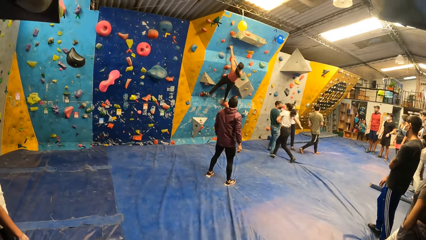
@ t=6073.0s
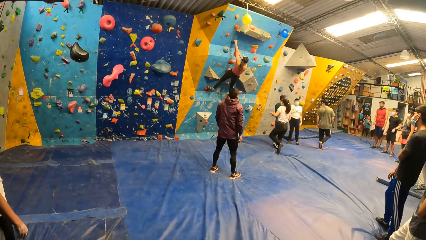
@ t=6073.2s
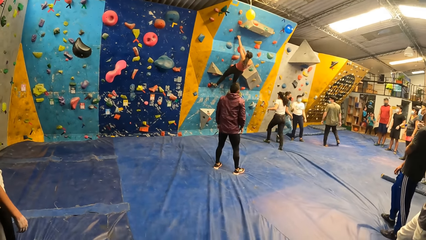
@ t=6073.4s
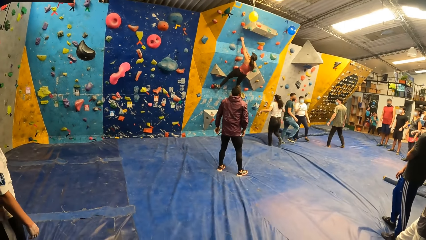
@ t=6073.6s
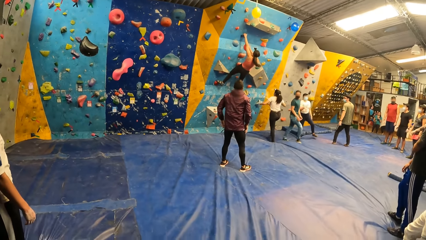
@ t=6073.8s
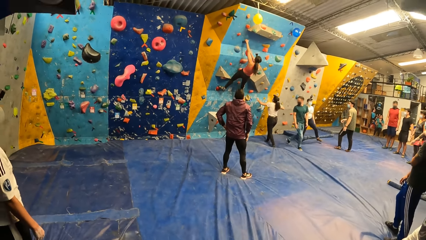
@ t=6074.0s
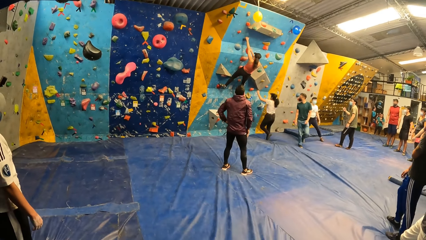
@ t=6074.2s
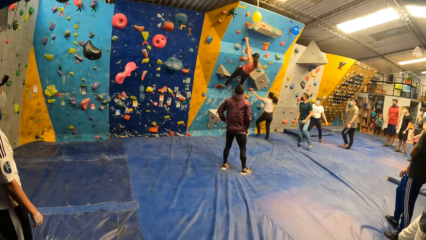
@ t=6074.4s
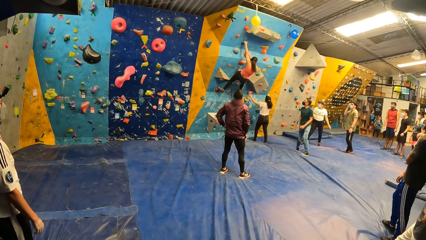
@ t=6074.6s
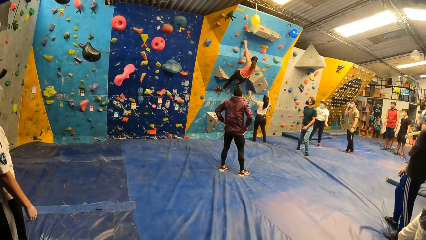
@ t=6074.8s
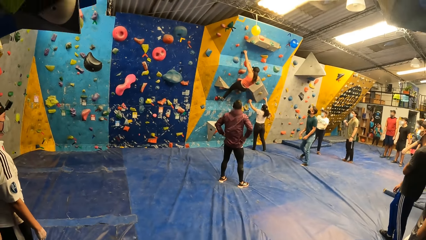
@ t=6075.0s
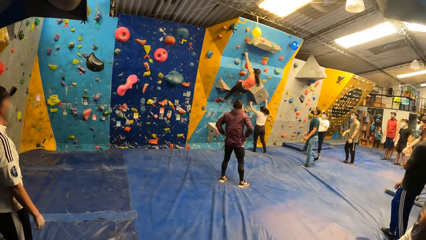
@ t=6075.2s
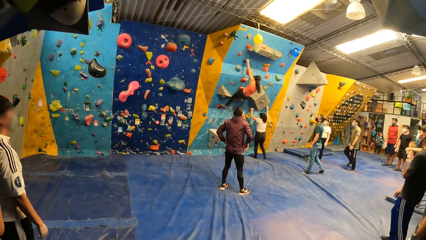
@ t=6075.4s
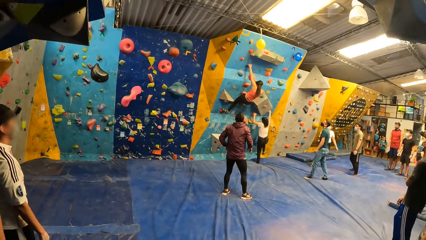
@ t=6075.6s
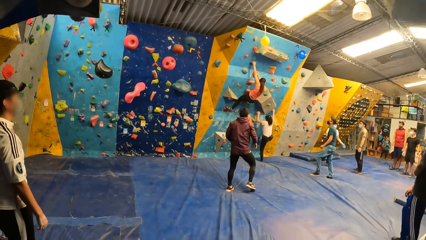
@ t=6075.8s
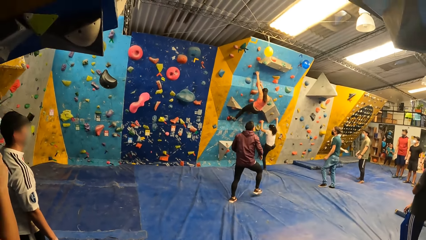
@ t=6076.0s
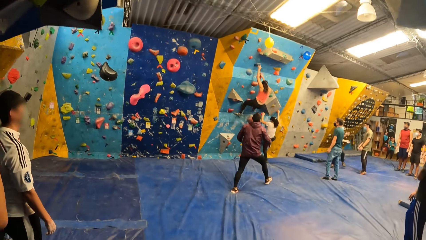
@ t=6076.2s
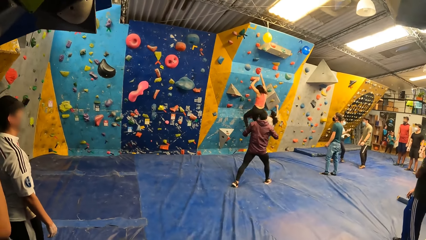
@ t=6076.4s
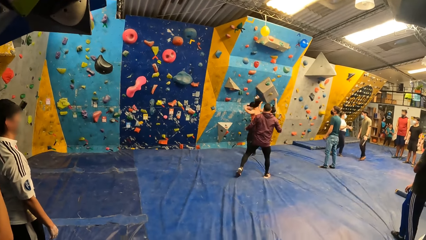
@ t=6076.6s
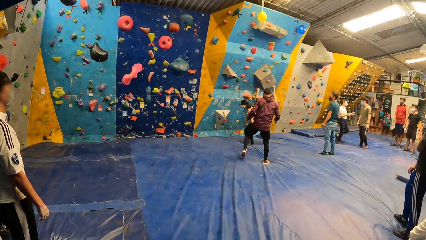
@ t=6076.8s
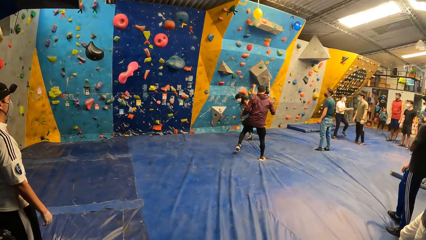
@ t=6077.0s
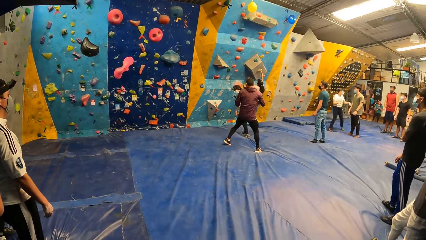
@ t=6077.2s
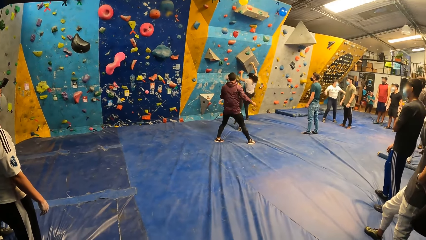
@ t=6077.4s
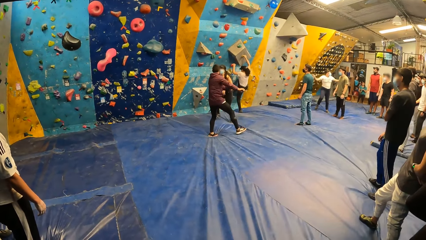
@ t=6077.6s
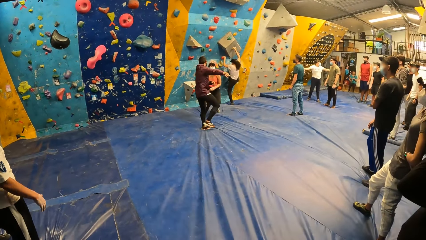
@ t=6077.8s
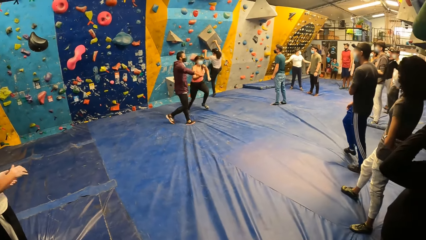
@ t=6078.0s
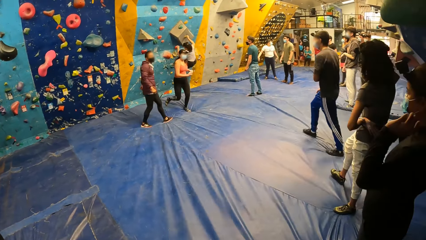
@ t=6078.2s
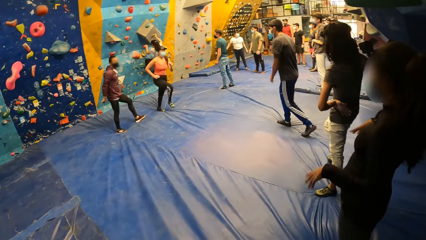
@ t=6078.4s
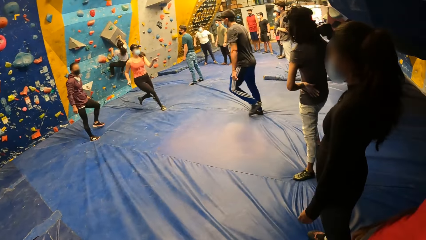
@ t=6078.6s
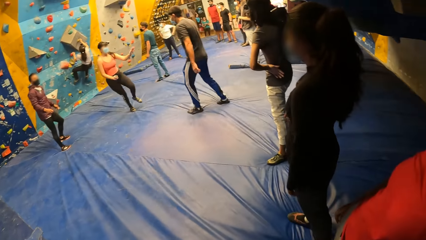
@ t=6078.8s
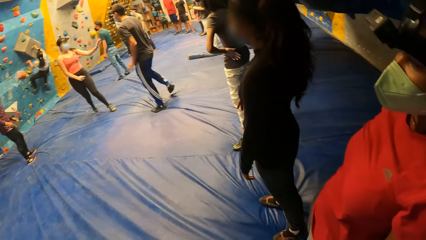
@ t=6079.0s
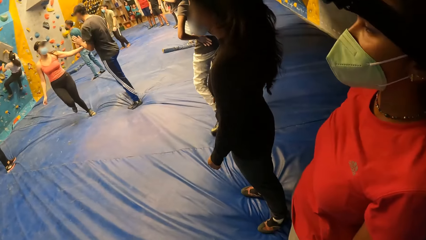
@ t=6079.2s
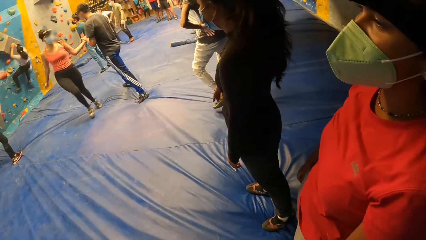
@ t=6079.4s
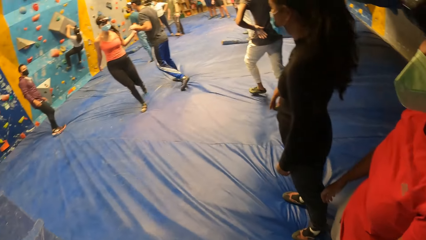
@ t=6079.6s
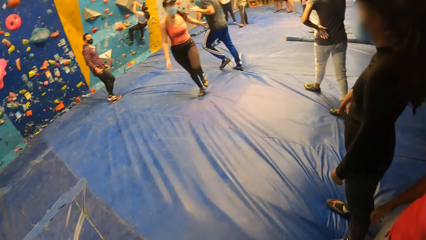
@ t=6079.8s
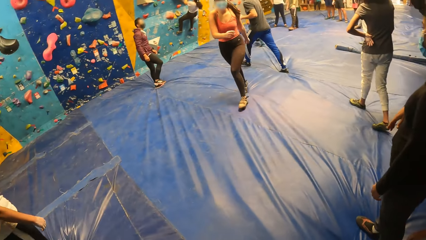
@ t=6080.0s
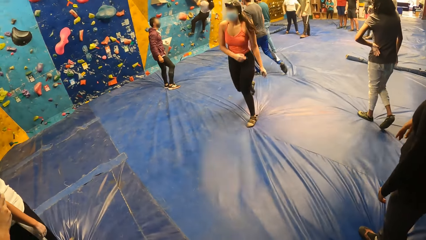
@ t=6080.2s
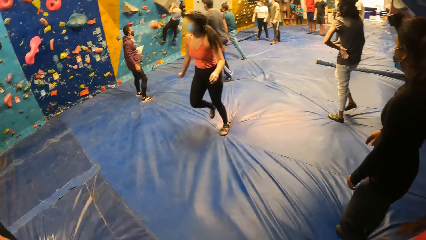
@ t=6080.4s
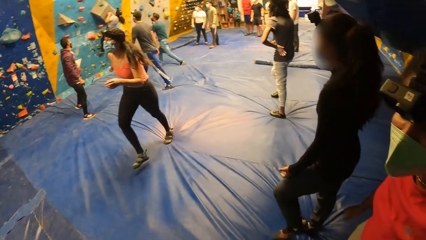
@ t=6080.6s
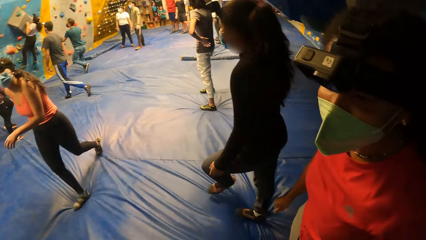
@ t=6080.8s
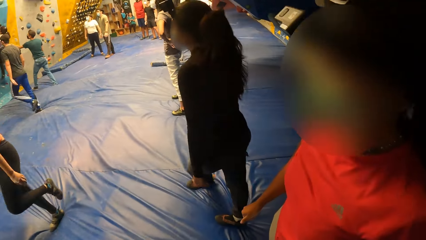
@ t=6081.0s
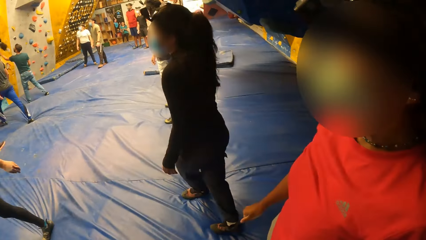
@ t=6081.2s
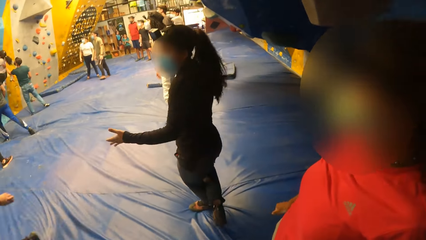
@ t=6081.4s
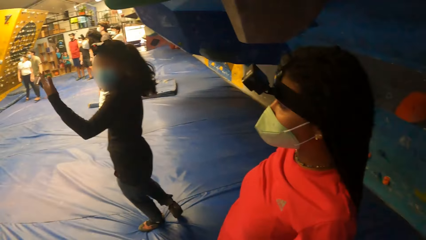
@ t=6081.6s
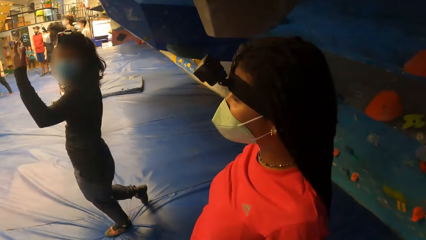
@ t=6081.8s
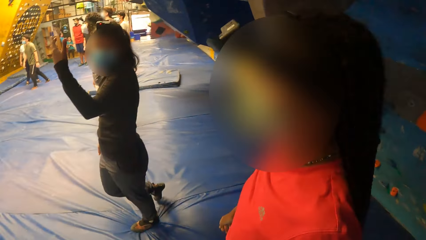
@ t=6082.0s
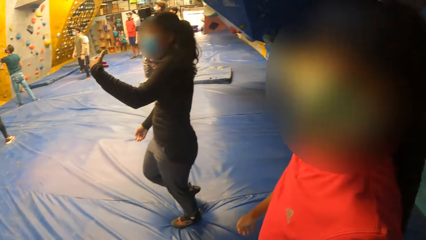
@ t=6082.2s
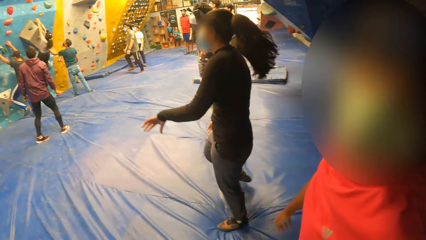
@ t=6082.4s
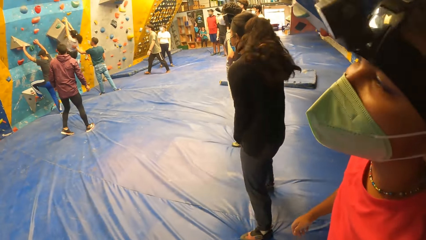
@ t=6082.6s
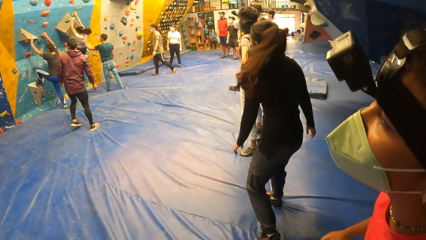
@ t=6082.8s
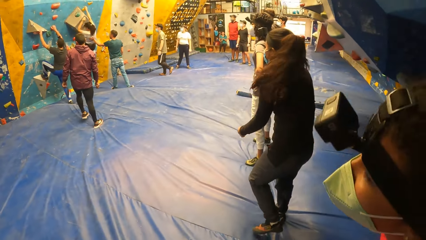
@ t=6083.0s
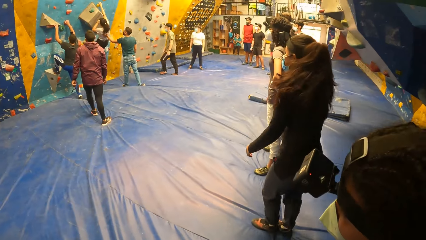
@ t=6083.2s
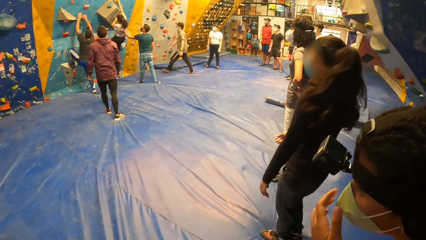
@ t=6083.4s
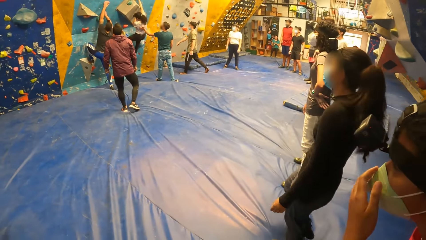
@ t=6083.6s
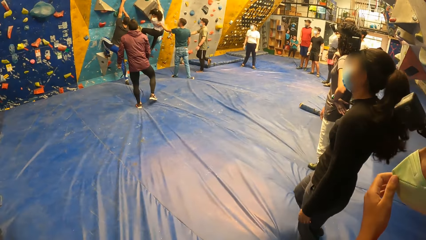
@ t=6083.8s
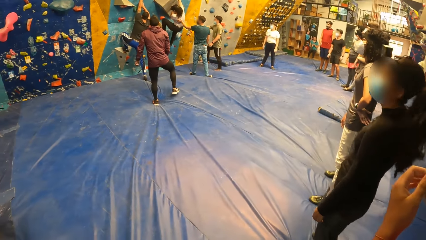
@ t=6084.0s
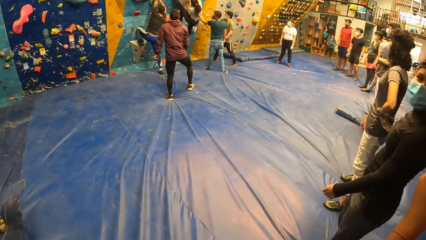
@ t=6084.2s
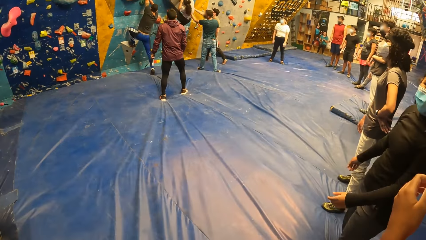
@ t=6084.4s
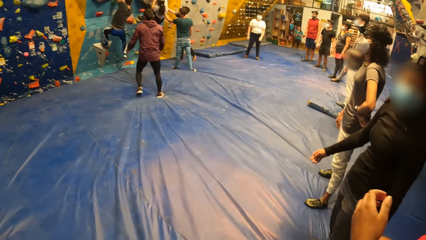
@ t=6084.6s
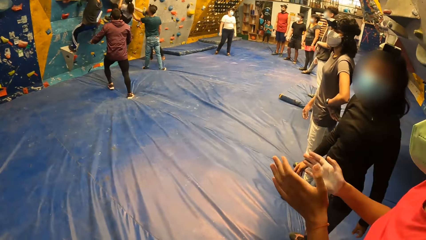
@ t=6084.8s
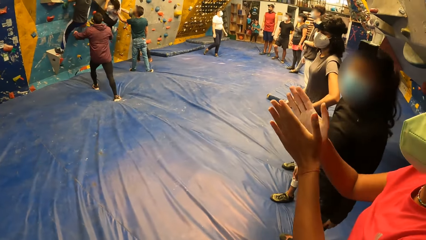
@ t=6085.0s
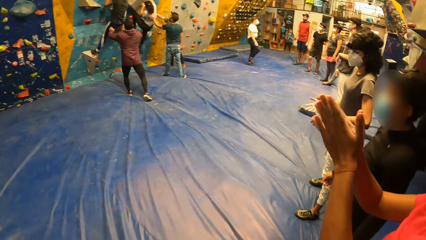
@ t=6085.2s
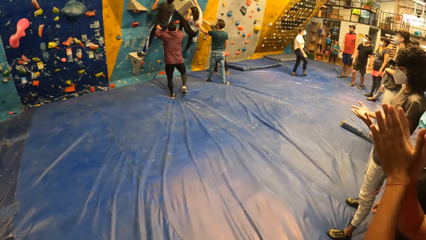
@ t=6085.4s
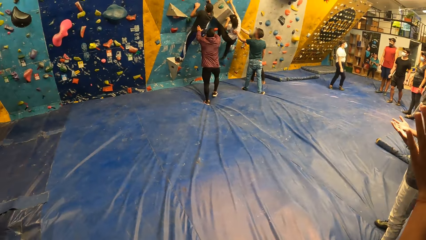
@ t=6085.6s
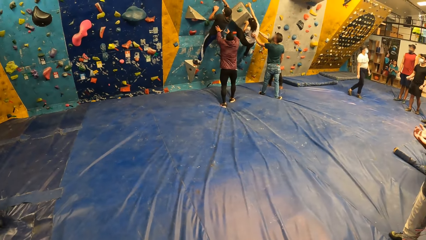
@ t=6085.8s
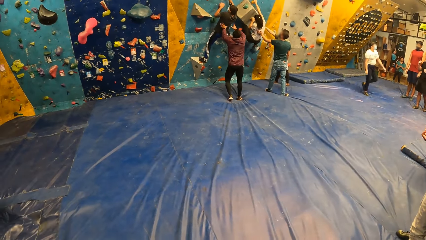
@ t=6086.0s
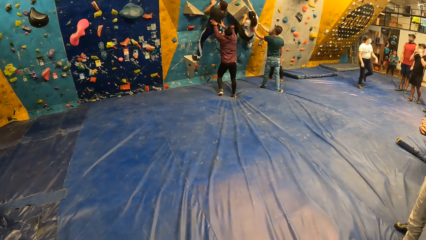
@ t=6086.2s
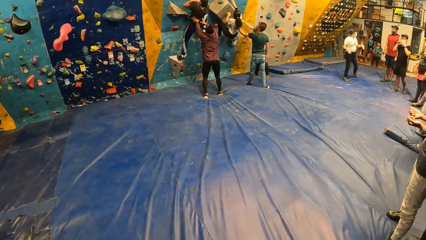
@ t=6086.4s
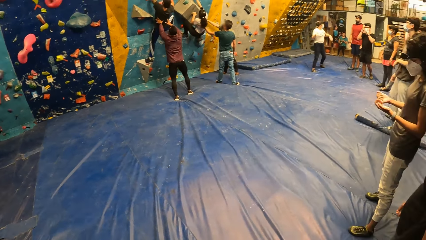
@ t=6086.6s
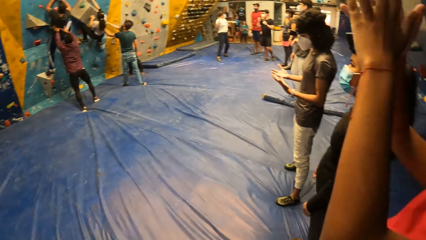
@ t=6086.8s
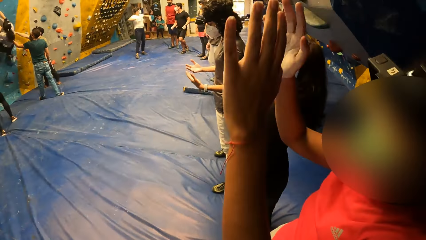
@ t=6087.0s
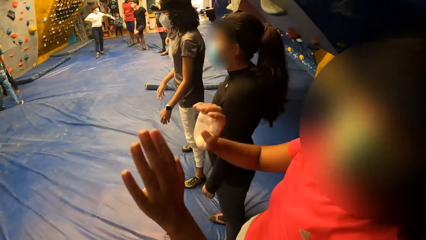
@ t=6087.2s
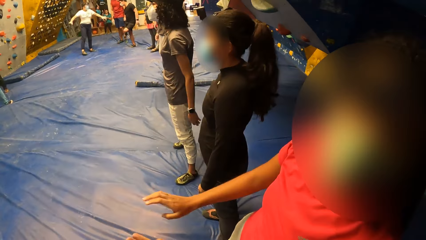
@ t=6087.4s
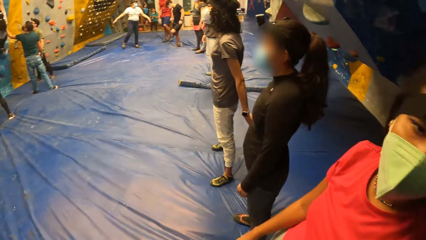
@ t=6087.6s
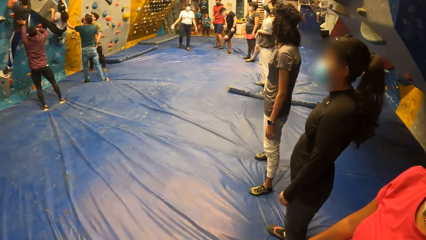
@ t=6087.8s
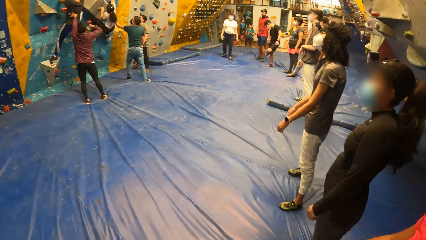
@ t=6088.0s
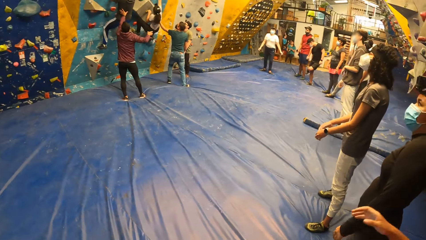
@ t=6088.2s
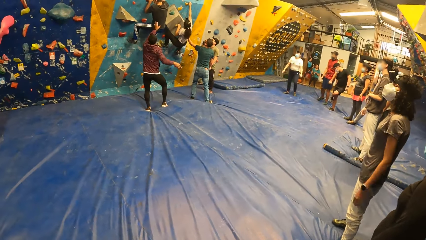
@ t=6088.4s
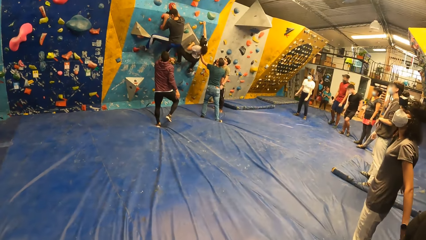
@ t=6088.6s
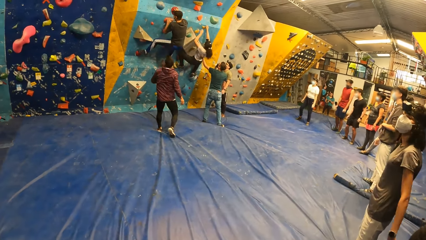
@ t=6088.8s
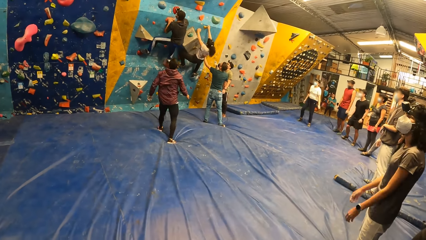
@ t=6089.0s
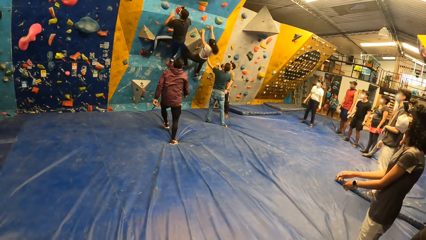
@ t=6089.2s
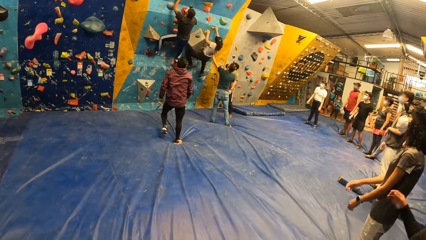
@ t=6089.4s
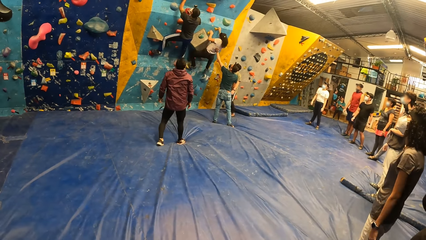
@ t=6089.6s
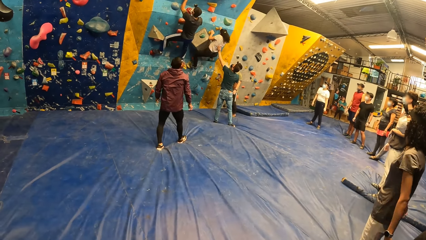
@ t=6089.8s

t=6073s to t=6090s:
A woman climbs the bouldering wall with both hands. The camera wearer shakes the head. Another woman falls from the bouldering wall. A man claps his left hand with the right hand of the second woman. The camera wearer looks around. The man walks to the bouldering wall. Another man holds the first woman with his left hand. The first man climbs the bouldering wall with both hands. Another woman touches the mask on her face with her left hand. Another man walks to the bouldering wall and touches the bouldering wall with his right hand. The third woman claps both hands. Another man holds the first man with both hands.
